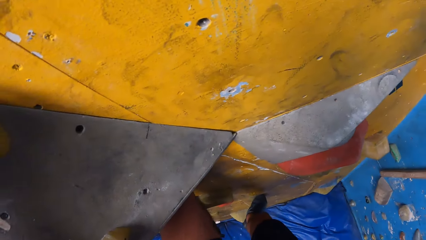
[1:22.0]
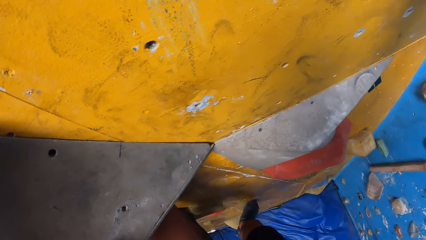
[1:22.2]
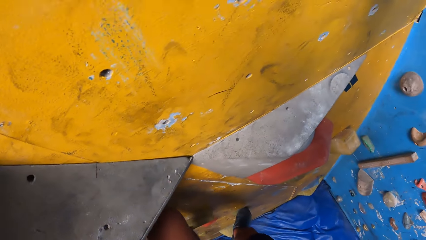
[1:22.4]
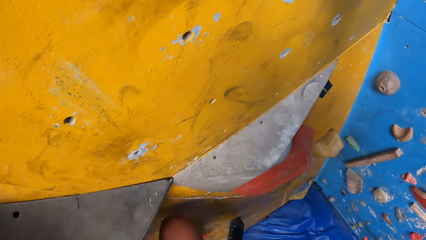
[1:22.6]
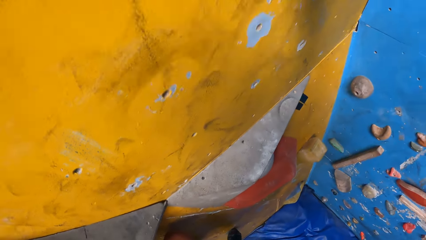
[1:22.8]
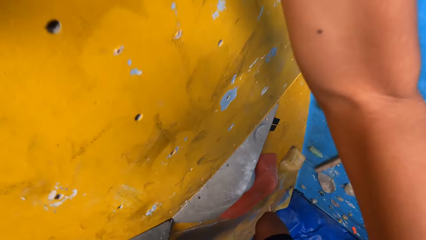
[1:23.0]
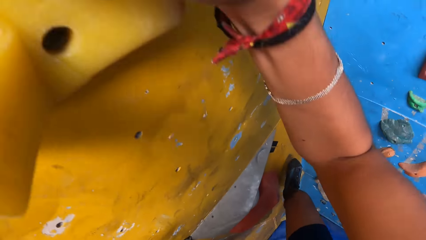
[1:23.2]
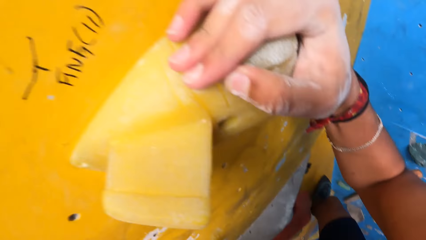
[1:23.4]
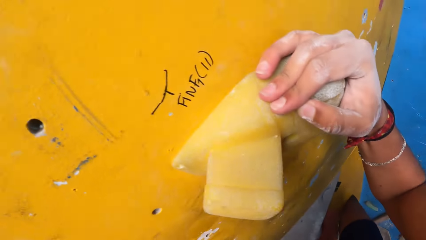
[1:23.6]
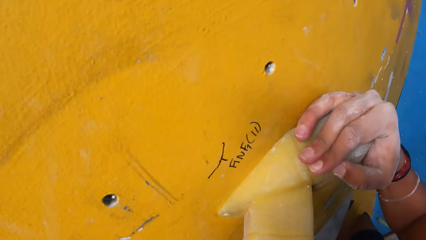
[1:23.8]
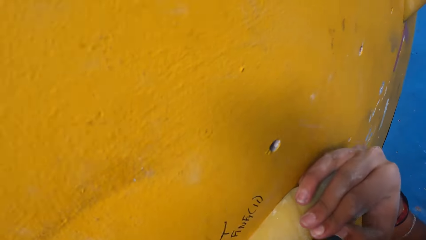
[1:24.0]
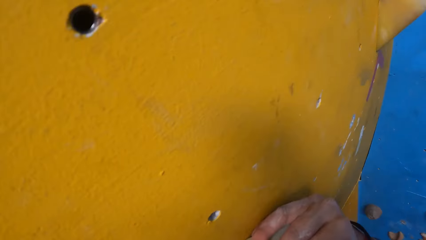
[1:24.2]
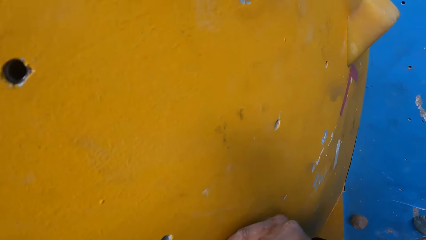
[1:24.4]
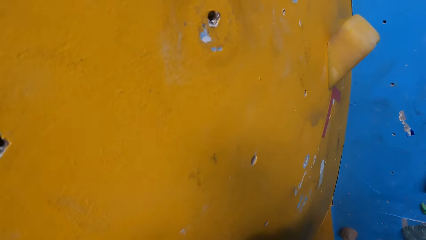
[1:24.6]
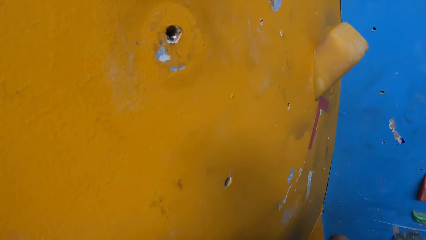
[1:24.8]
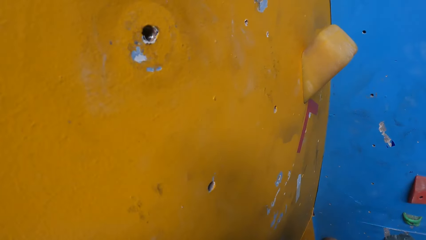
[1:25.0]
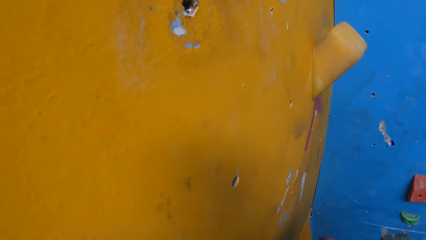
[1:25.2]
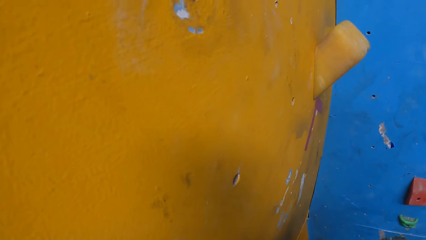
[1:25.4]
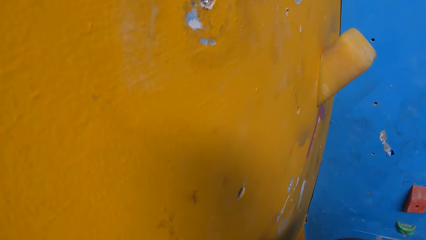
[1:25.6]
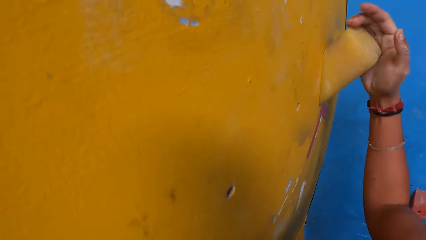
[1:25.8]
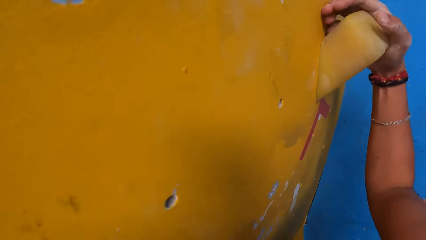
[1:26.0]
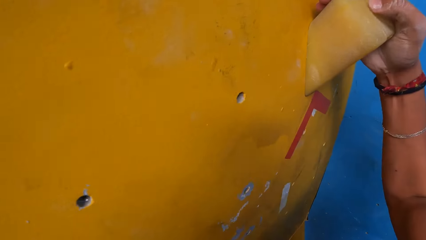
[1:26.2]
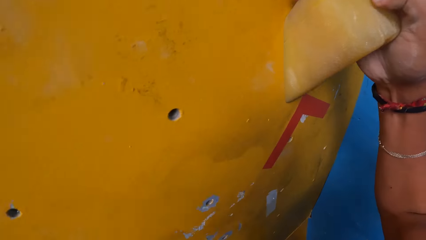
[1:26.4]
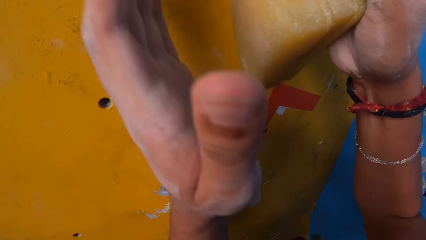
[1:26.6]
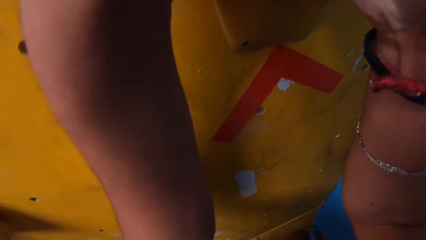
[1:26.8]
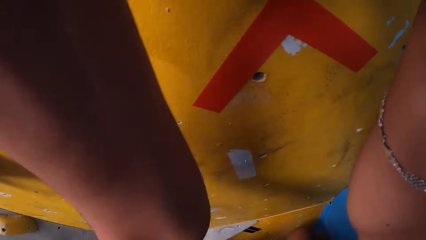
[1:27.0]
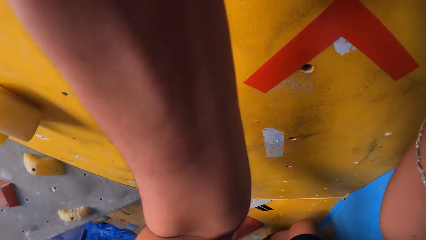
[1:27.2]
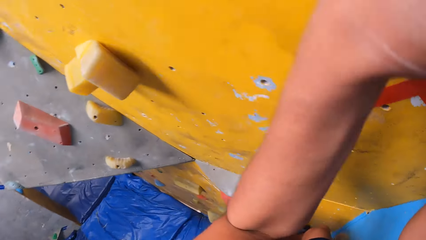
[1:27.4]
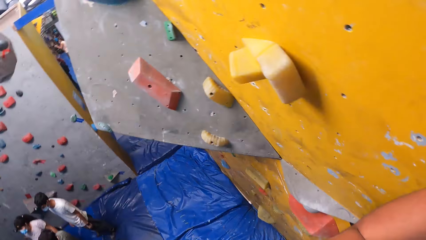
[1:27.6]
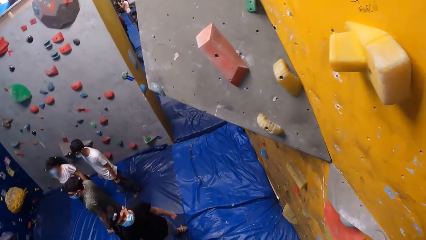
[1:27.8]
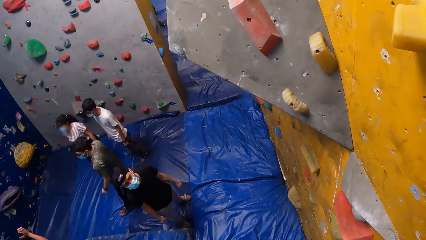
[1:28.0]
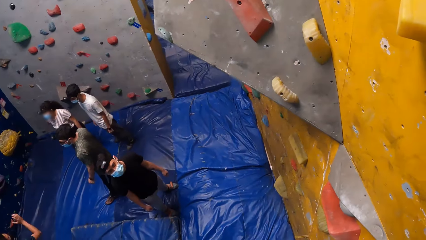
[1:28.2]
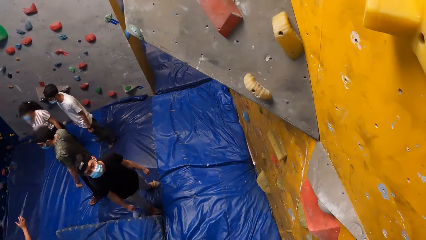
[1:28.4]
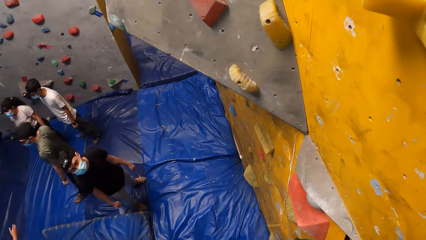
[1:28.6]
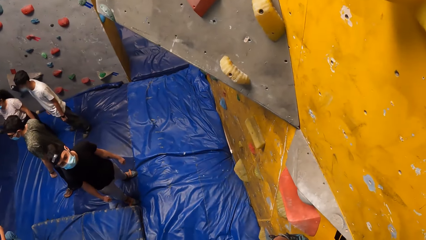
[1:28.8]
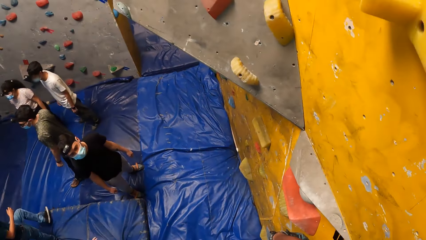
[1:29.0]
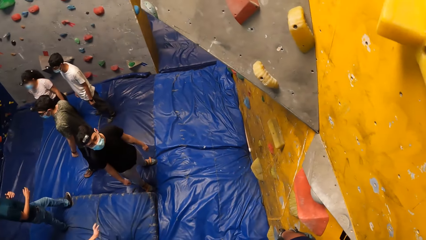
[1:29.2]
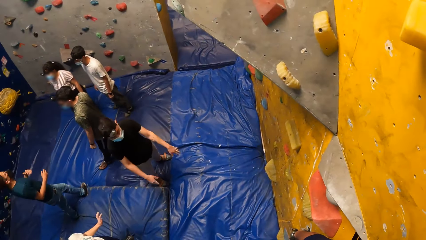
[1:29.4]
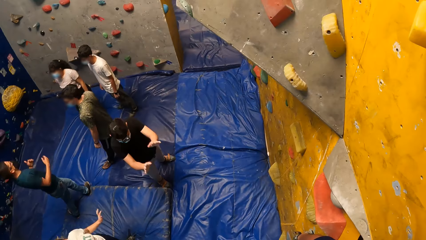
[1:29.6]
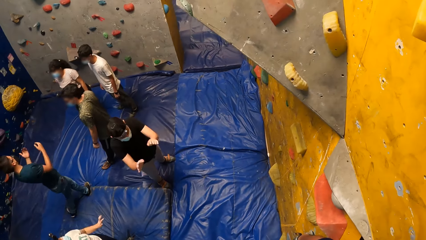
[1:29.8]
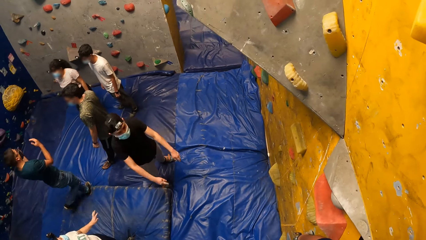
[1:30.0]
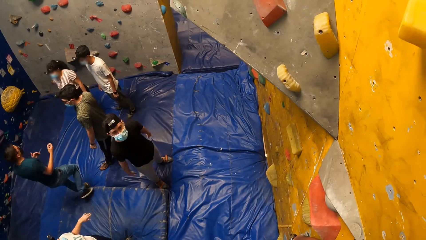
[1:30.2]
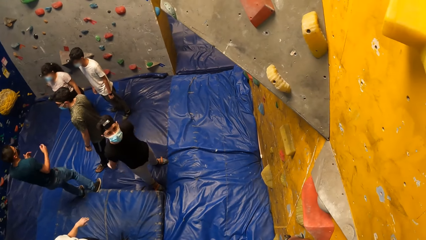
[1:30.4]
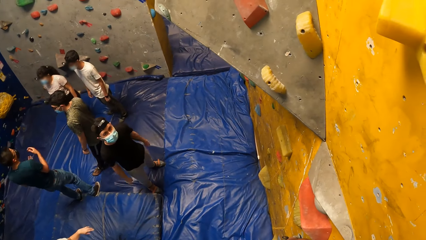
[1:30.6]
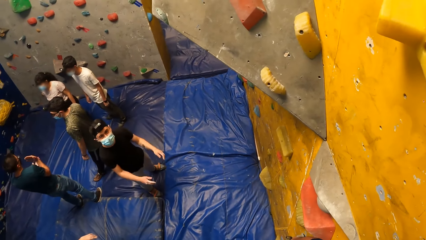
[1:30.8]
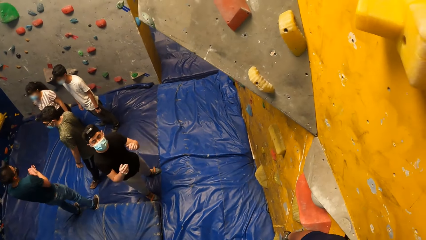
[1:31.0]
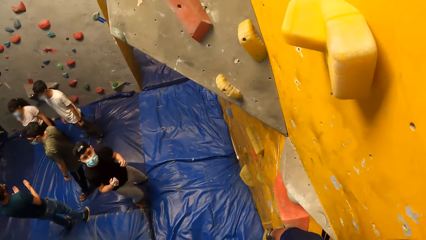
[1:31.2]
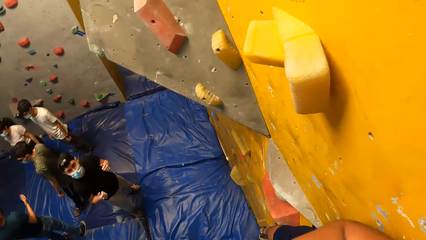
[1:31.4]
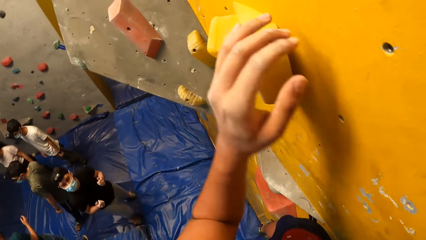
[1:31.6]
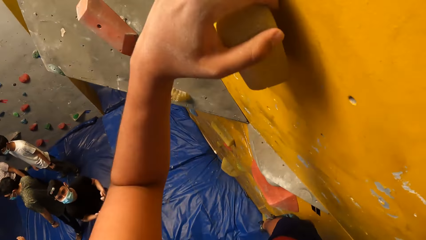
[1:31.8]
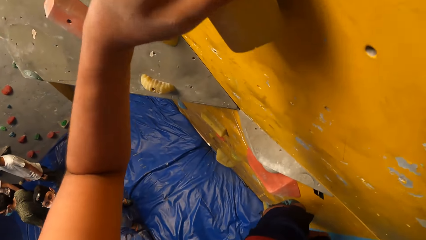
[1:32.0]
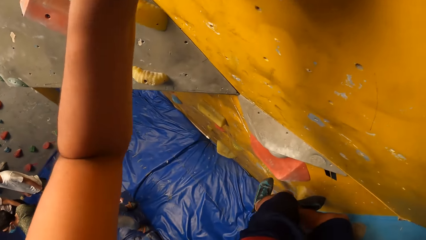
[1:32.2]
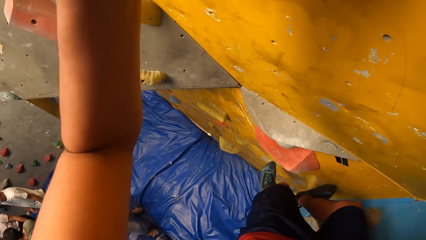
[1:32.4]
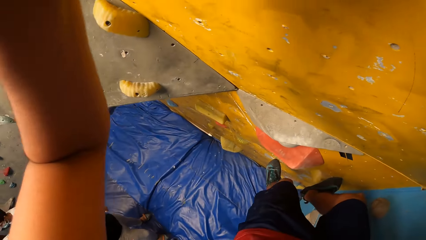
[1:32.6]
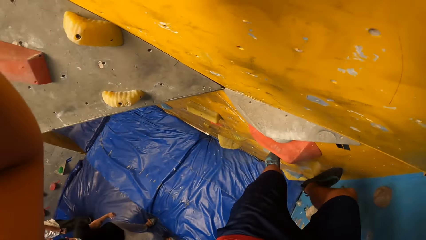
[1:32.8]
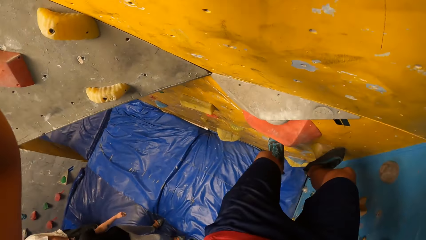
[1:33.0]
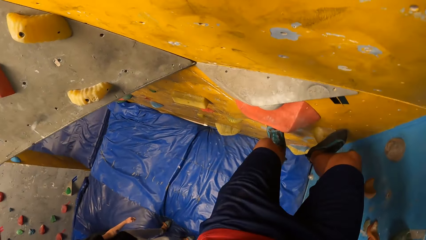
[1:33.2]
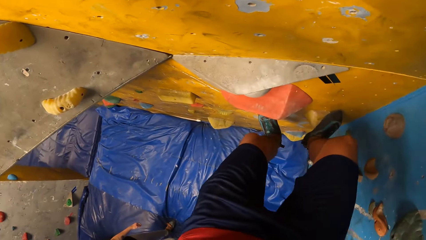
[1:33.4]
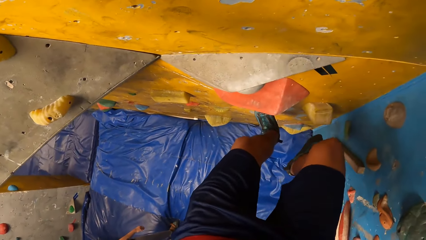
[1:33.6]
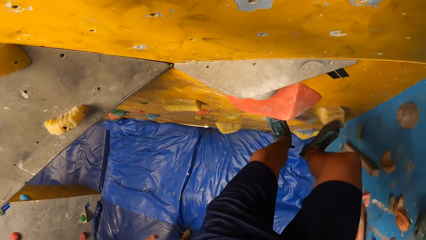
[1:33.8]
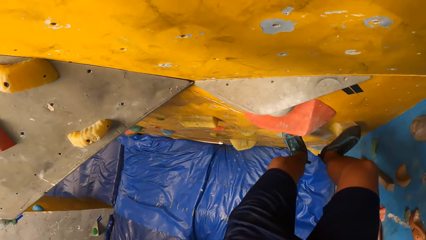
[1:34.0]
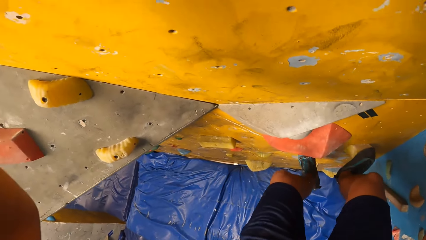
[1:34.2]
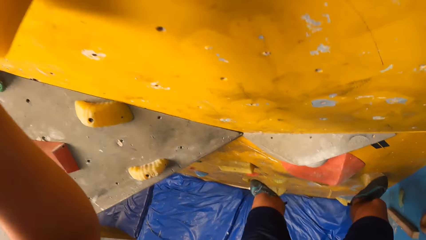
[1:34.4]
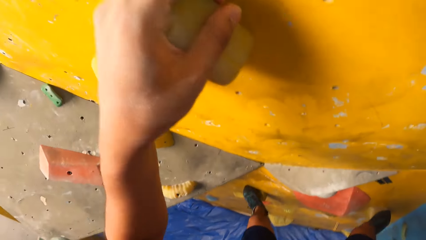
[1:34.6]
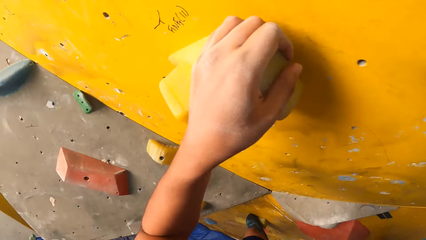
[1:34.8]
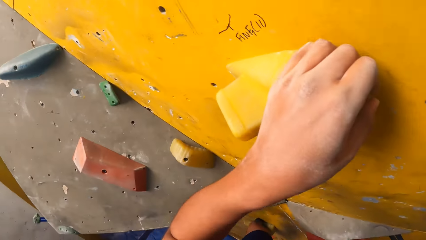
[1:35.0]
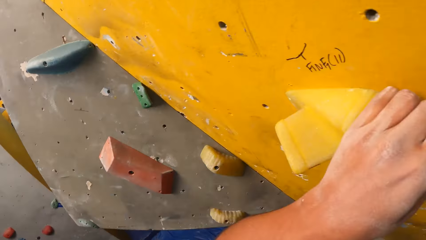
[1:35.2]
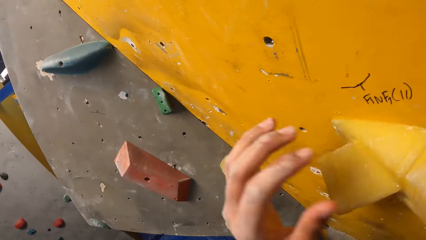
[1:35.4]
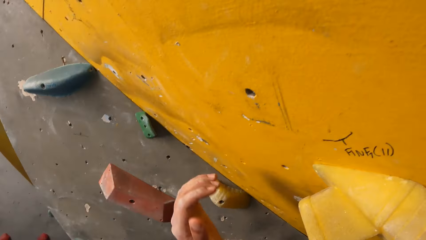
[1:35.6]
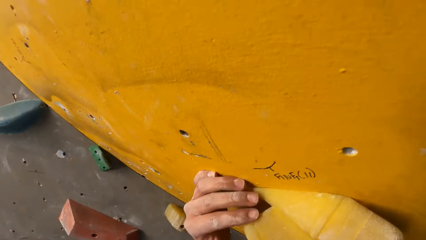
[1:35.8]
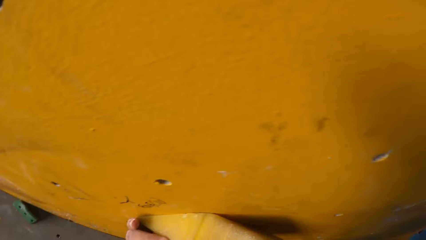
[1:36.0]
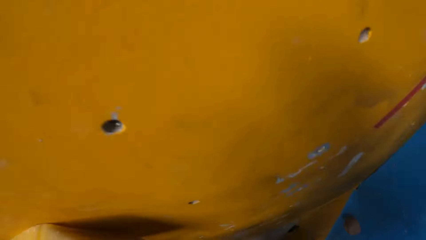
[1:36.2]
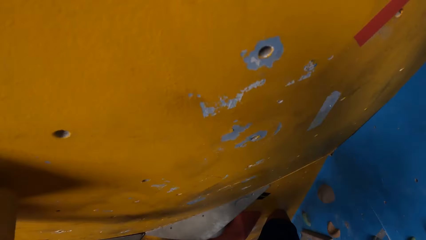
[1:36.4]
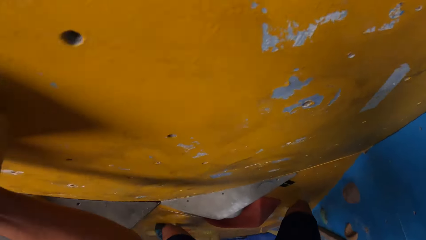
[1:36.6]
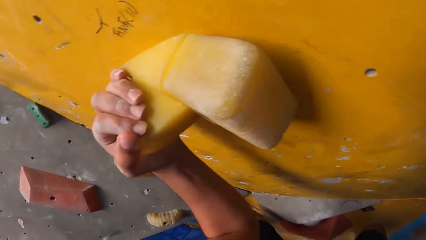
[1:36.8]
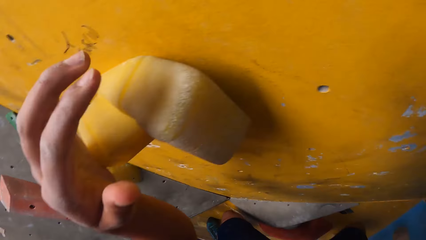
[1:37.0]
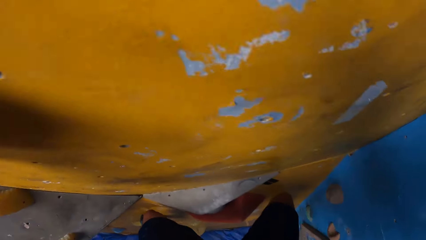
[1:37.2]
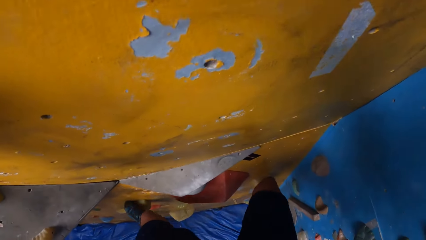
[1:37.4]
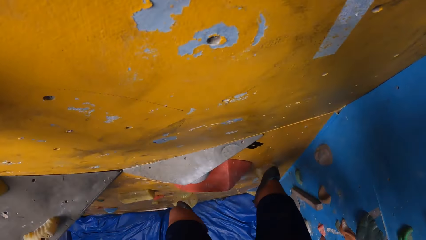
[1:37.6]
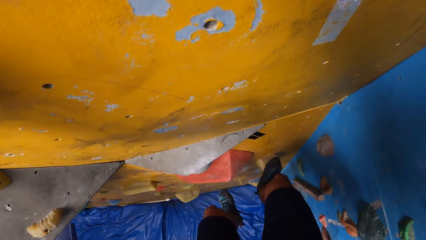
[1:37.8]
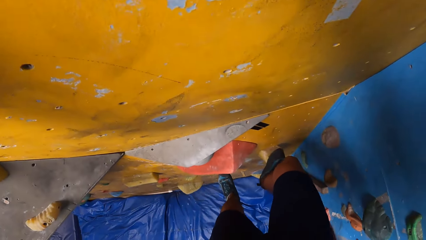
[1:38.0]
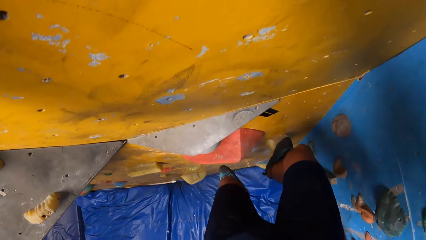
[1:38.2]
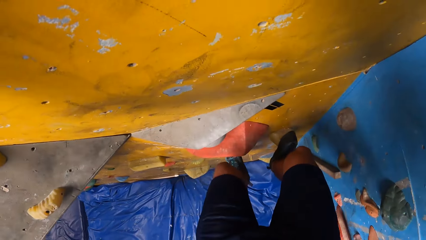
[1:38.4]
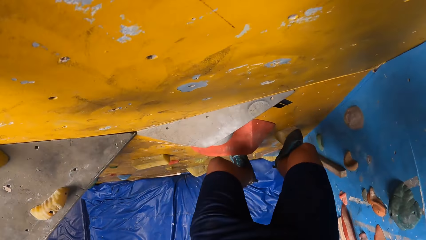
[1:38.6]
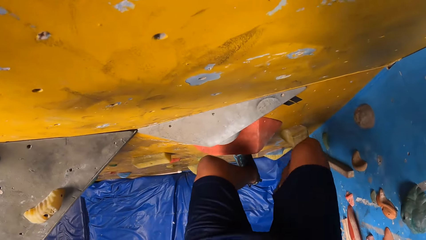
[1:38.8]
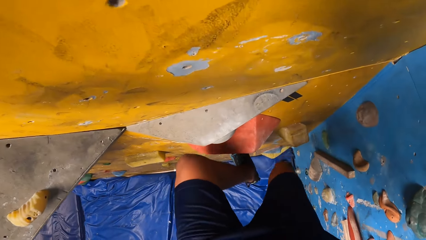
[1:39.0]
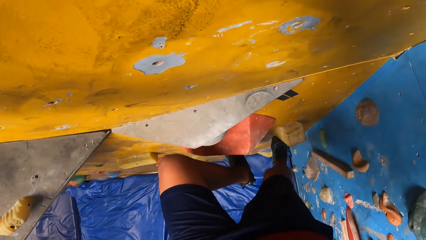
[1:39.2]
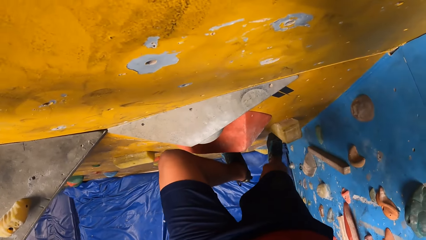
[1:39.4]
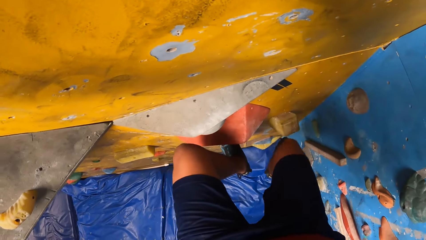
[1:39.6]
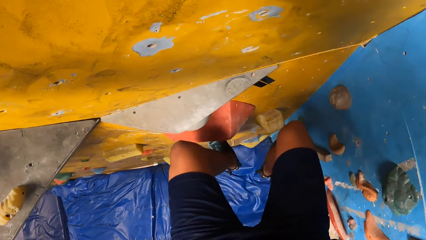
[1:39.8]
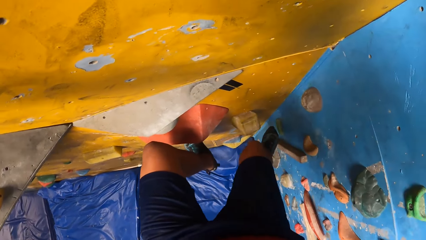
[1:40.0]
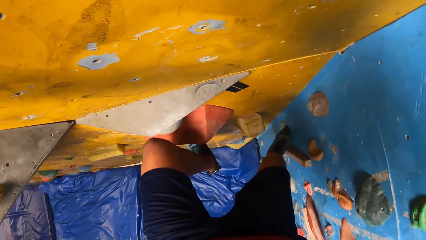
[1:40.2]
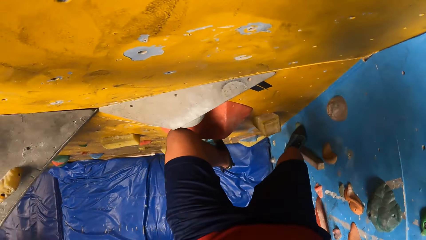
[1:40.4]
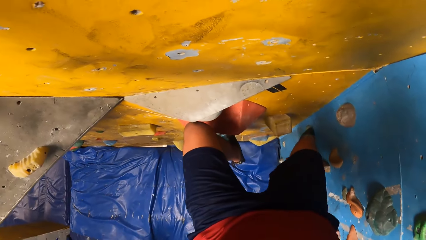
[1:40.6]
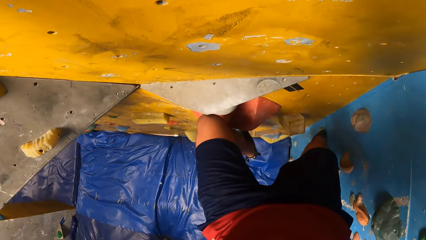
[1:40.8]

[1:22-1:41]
The camera wearer looks around. They look at a man. They climb the wall. They look around.
